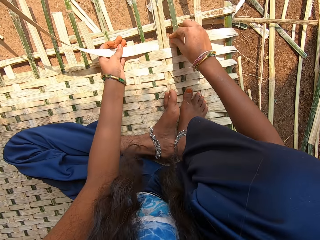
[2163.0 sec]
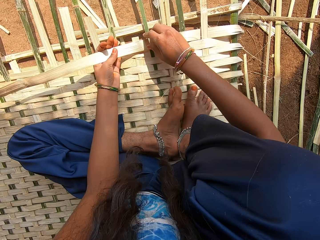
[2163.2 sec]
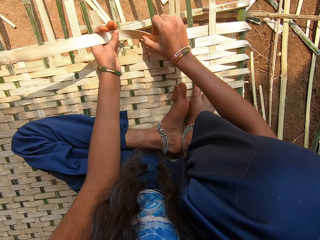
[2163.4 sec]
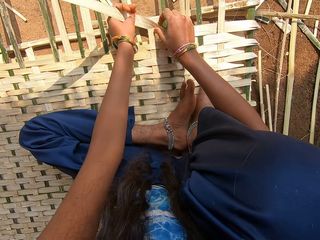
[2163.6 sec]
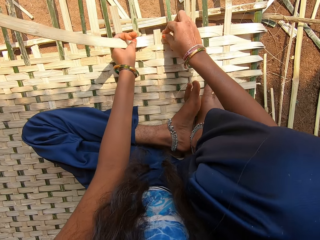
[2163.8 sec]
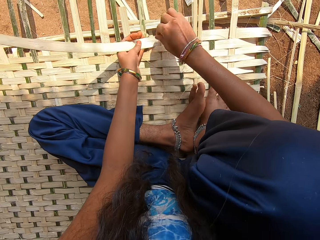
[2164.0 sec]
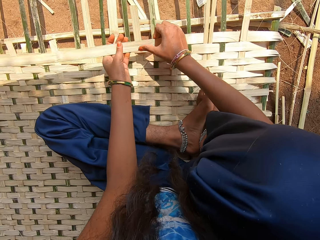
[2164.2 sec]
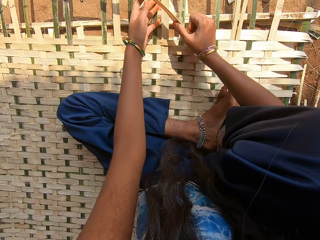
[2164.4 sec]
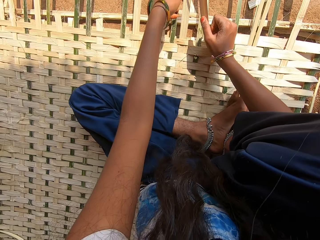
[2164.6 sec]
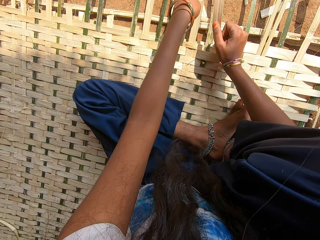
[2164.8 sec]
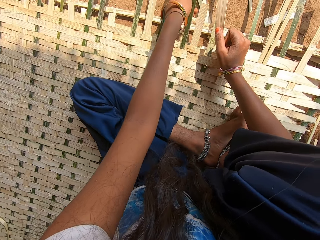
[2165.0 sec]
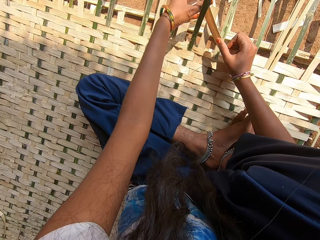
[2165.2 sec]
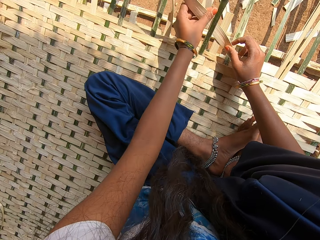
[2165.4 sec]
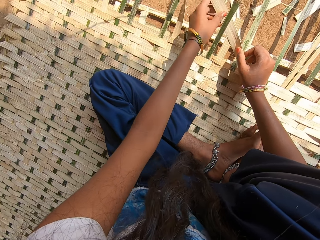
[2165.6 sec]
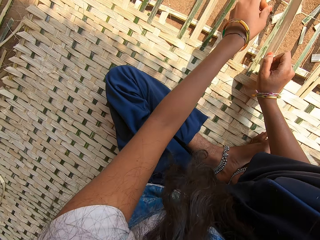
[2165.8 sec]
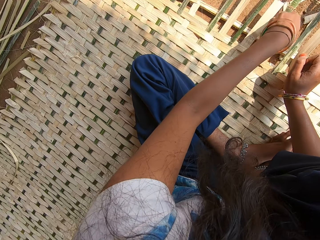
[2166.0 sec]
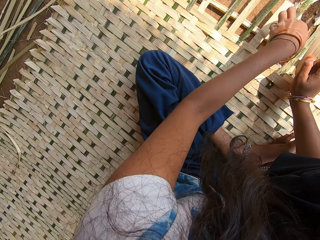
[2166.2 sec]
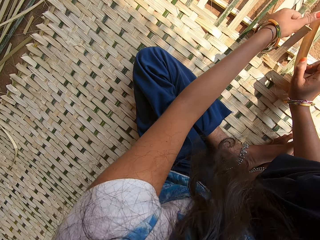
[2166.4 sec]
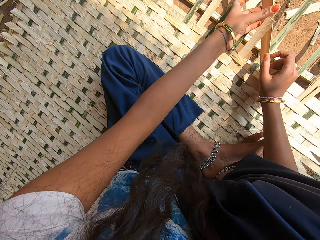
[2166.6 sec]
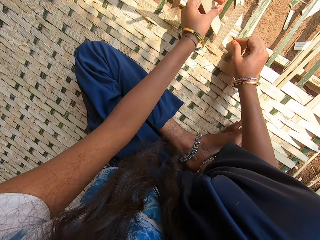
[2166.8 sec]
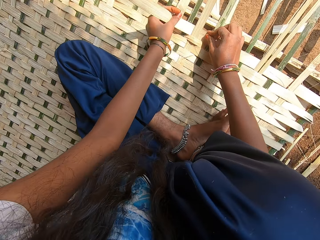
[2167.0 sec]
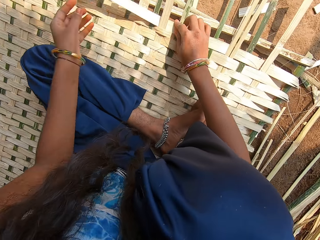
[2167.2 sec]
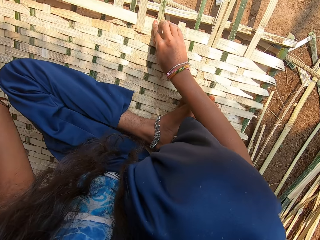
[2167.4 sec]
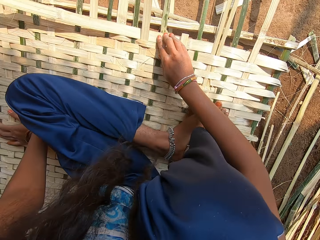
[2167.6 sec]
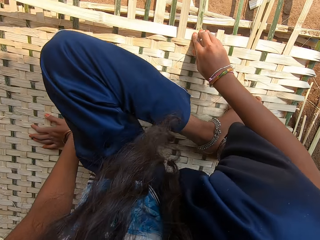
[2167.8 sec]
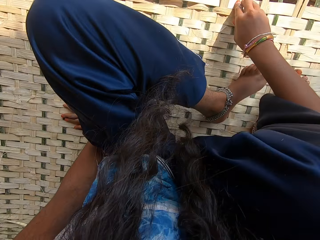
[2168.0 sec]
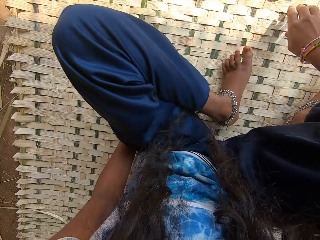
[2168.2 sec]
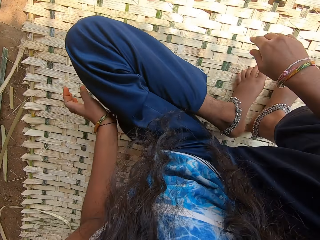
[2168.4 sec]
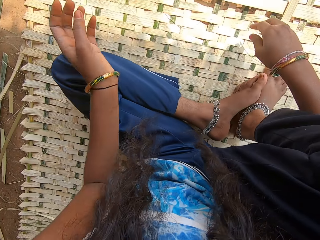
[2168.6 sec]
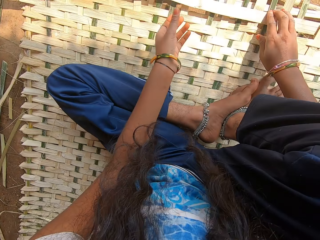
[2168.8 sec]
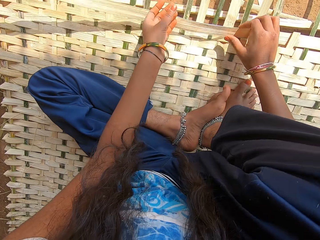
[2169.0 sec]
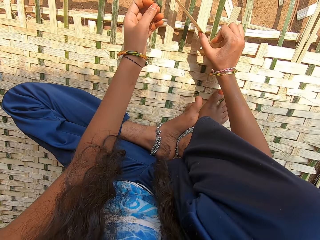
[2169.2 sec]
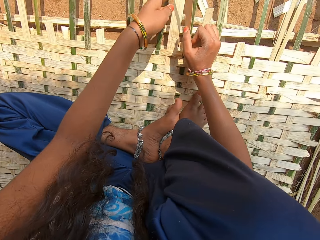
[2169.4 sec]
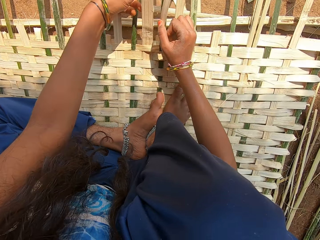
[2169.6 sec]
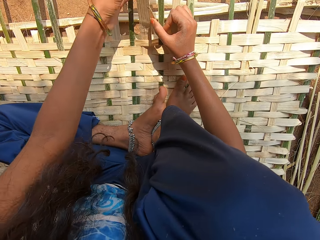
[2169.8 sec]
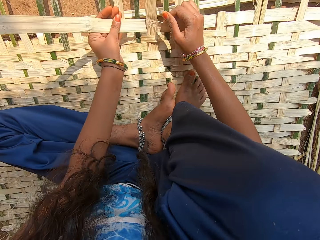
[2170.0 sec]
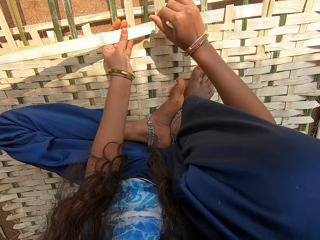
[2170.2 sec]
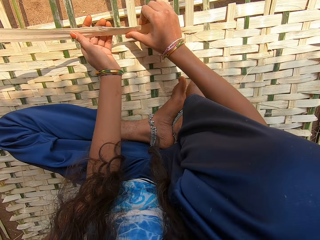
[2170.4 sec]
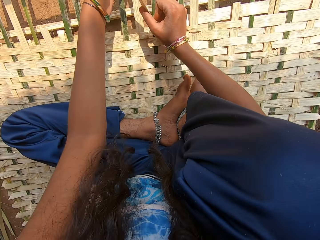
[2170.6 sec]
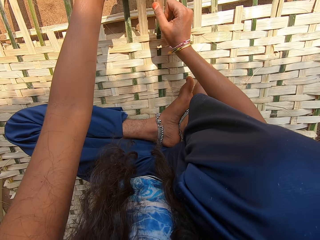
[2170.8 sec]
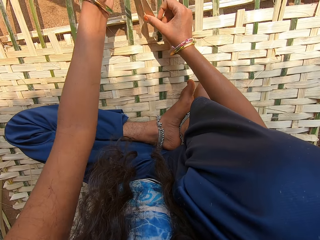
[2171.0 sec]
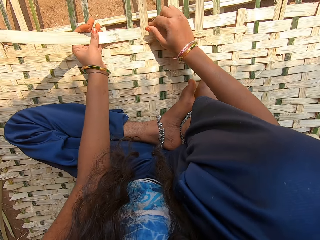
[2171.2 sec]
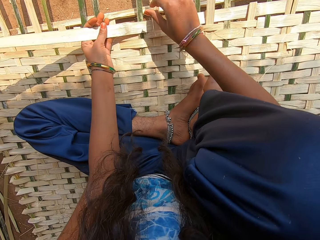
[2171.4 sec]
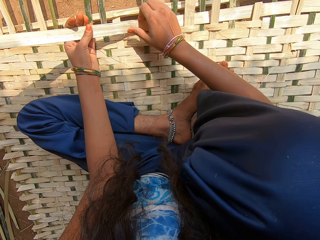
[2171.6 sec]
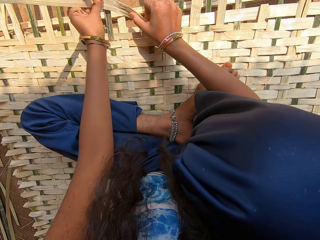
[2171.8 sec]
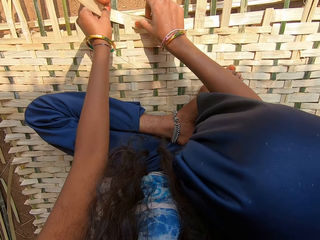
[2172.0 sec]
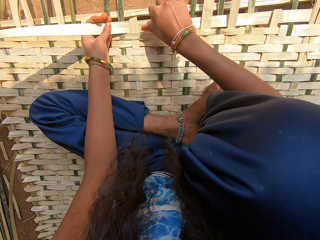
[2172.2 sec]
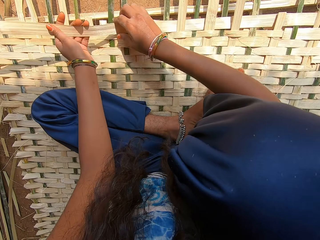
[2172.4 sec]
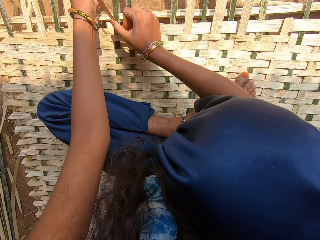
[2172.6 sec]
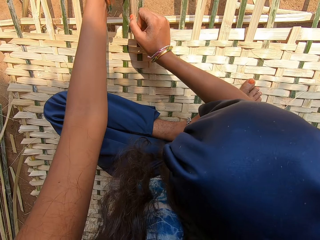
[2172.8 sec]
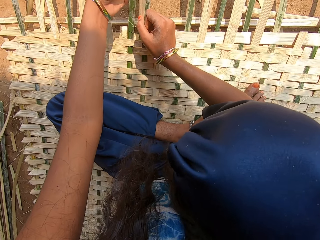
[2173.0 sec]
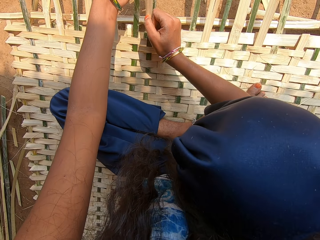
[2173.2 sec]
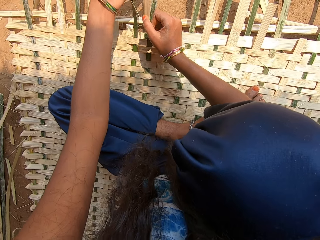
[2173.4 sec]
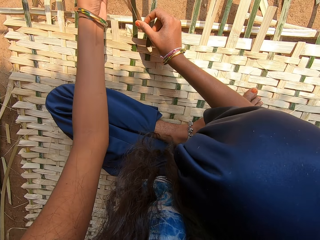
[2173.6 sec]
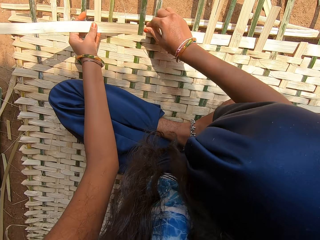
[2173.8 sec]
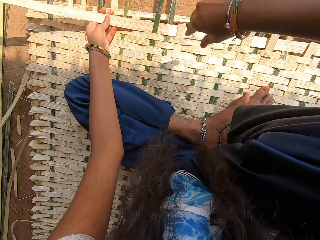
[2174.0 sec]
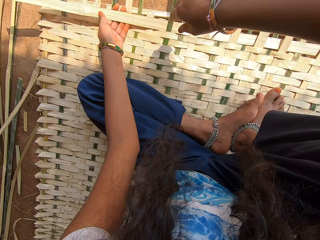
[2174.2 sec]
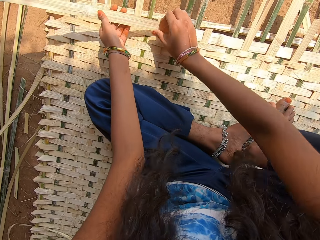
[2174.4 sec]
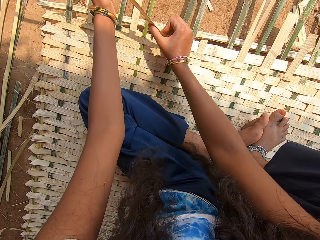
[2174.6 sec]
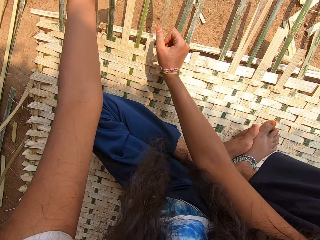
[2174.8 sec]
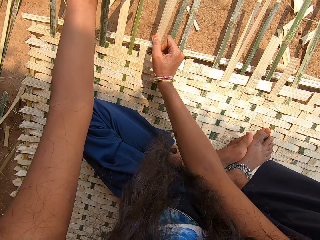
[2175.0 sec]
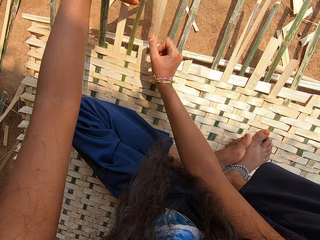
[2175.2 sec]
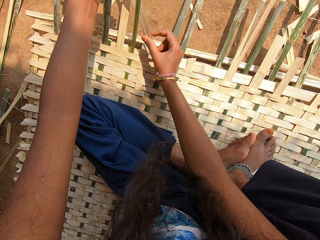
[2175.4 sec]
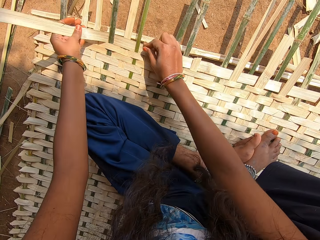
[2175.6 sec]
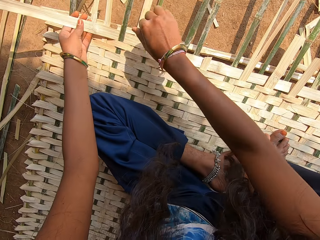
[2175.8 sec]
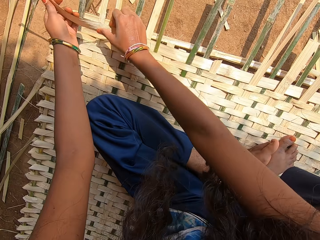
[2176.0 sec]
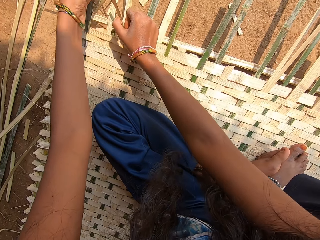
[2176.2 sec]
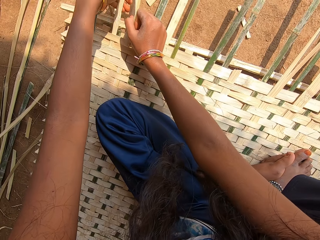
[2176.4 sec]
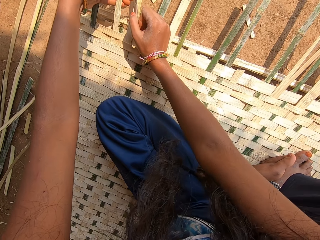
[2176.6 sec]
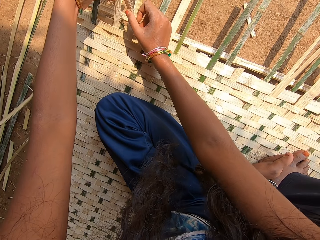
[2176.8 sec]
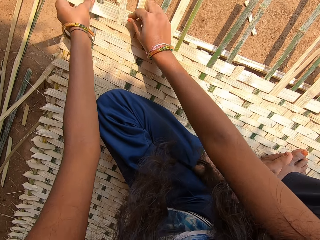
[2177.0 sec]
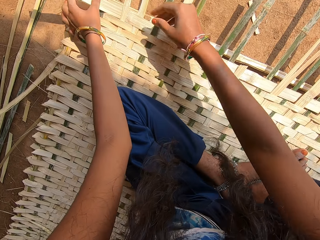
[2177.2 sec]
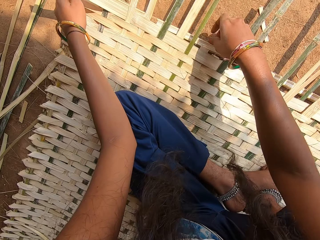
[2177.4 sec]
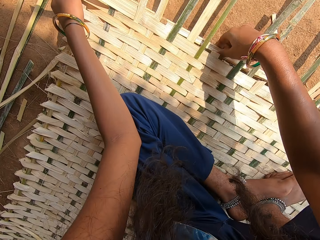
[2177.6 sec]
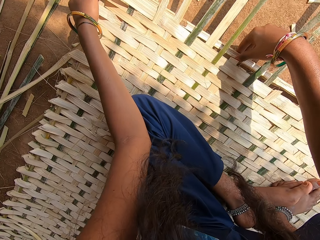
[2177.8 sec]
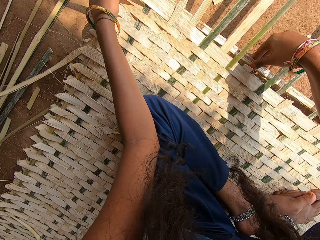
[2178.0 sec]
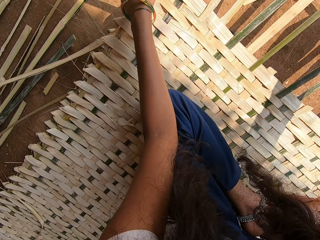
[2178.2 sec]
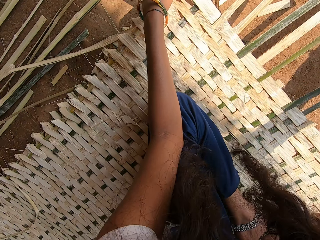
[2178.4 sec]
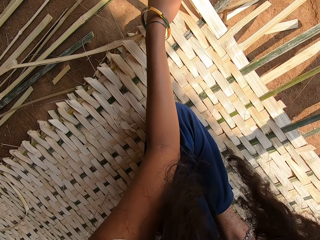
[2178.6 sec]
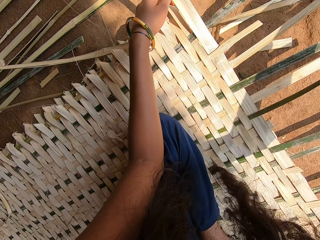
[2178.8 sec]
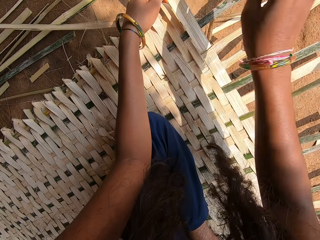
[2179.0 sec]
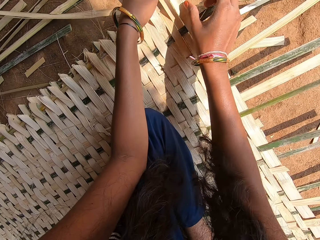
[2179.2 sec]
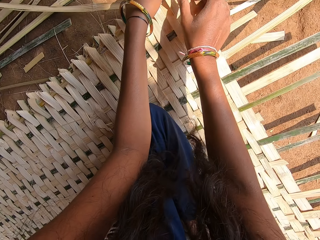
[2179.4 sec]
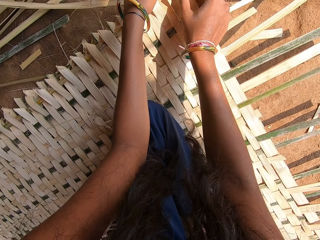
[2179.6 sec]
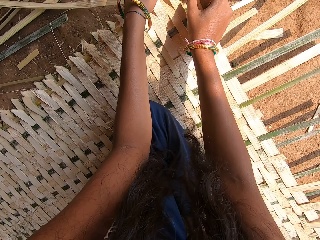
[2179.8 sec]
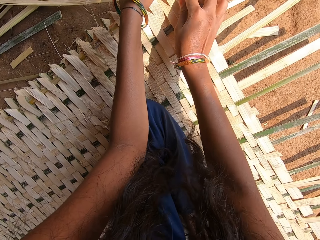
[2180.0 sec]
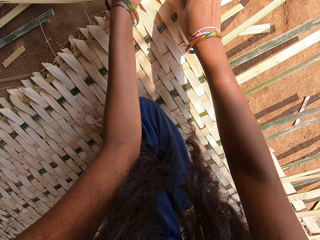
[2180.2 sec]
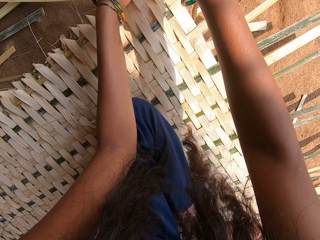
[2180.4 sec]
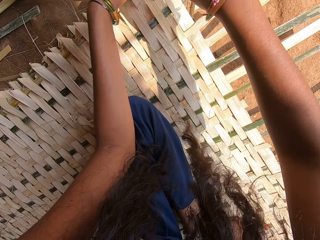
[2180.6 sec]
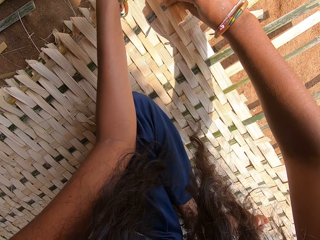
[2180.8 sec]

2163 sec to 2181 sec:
The camera wearer moves on the mat. They weave a mat with a reed. They remove the reed from the mat.
